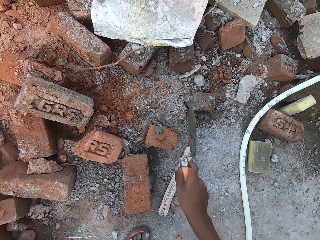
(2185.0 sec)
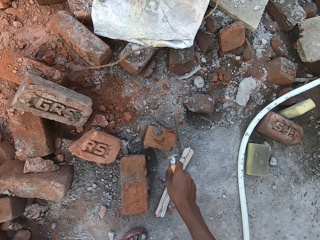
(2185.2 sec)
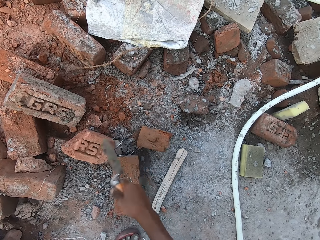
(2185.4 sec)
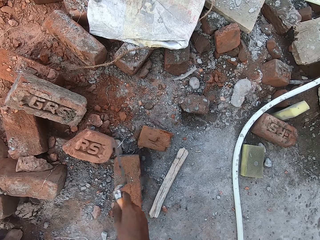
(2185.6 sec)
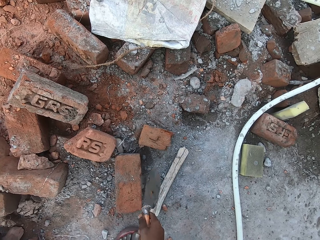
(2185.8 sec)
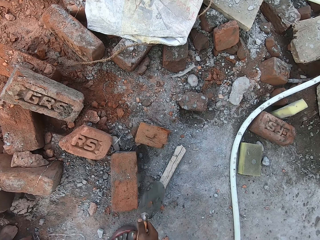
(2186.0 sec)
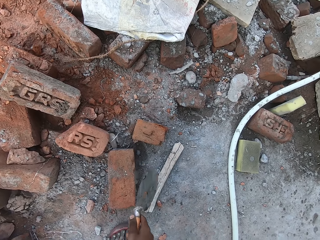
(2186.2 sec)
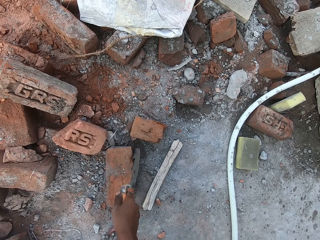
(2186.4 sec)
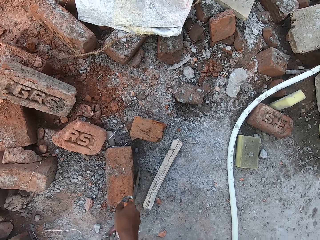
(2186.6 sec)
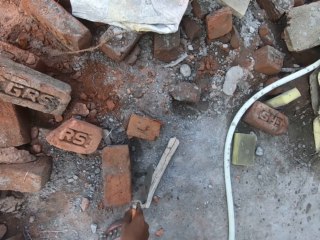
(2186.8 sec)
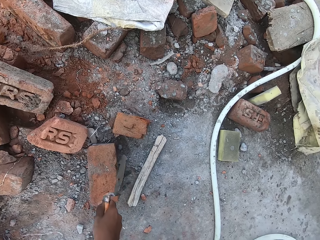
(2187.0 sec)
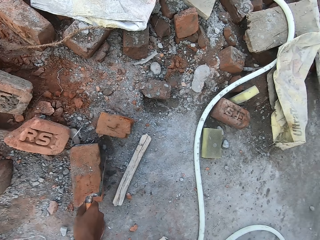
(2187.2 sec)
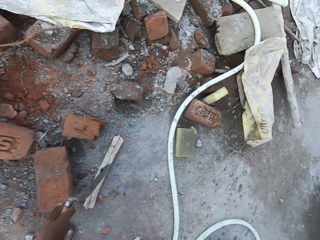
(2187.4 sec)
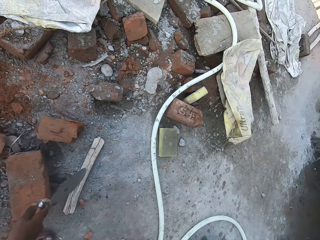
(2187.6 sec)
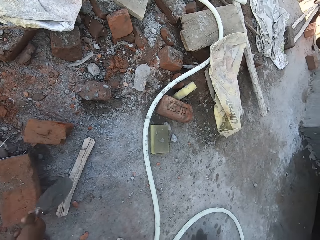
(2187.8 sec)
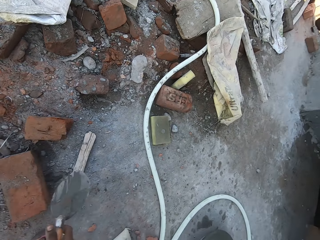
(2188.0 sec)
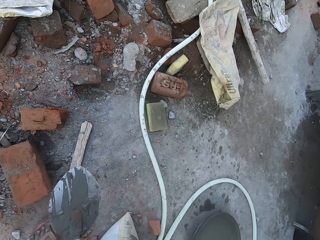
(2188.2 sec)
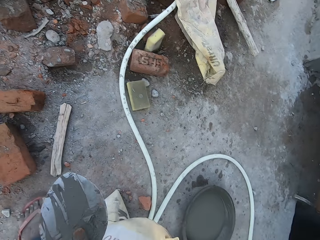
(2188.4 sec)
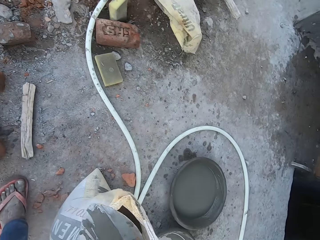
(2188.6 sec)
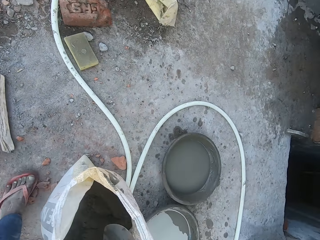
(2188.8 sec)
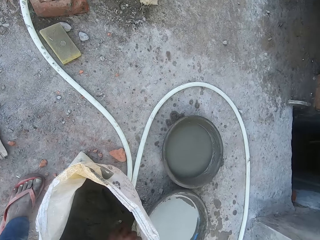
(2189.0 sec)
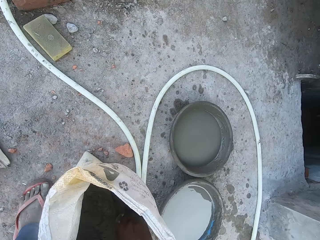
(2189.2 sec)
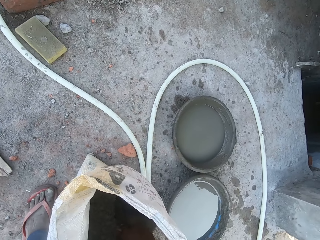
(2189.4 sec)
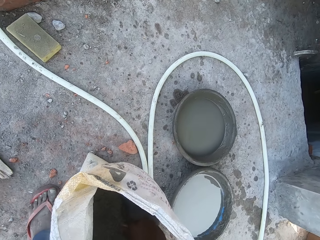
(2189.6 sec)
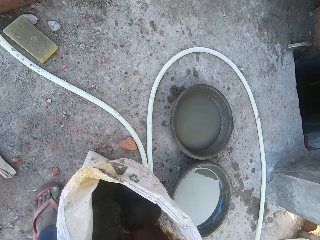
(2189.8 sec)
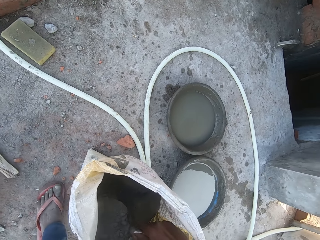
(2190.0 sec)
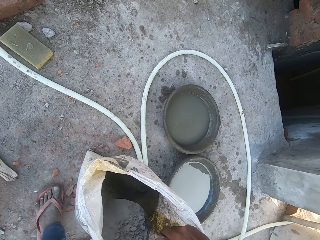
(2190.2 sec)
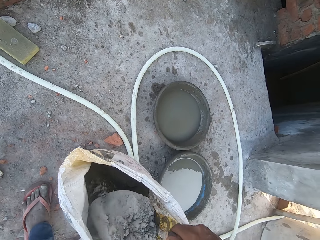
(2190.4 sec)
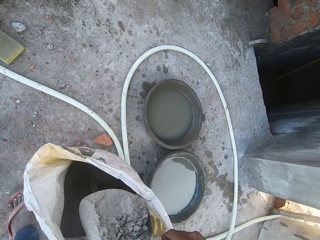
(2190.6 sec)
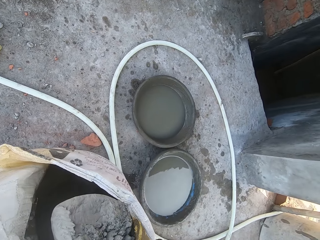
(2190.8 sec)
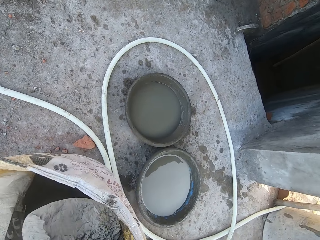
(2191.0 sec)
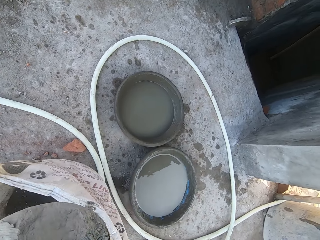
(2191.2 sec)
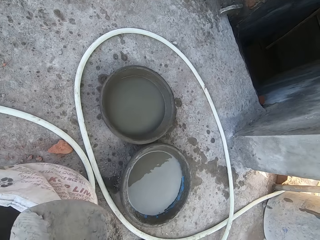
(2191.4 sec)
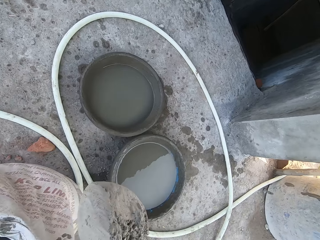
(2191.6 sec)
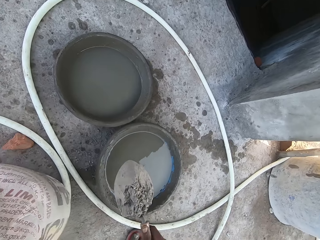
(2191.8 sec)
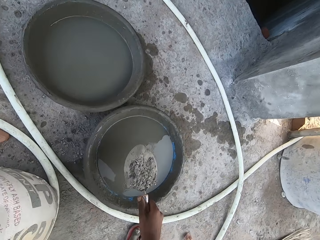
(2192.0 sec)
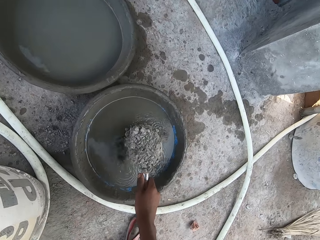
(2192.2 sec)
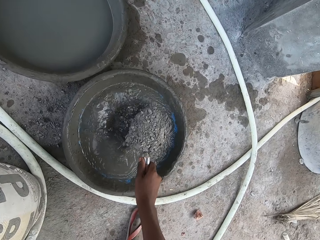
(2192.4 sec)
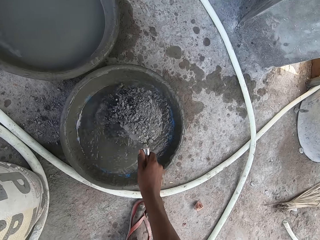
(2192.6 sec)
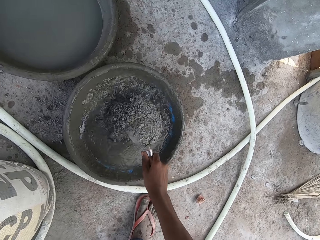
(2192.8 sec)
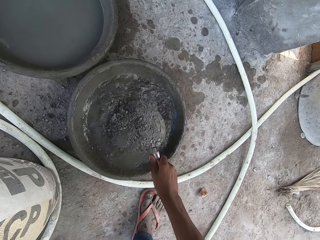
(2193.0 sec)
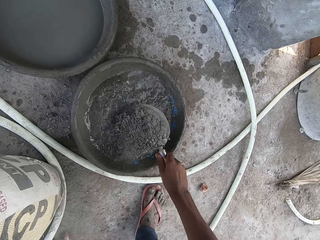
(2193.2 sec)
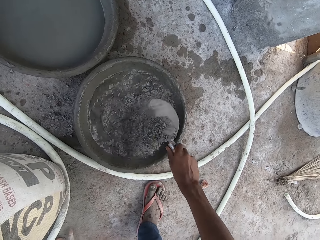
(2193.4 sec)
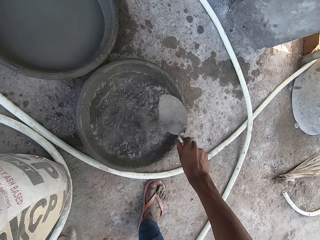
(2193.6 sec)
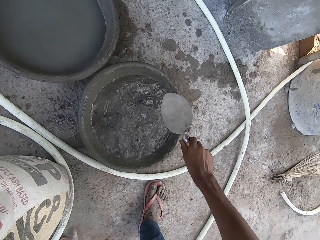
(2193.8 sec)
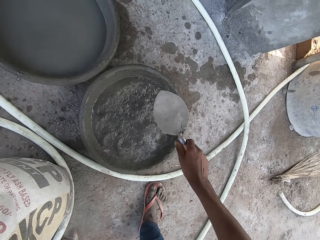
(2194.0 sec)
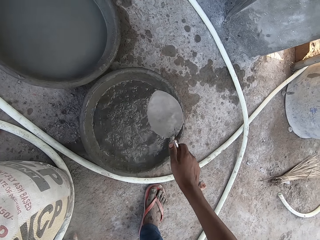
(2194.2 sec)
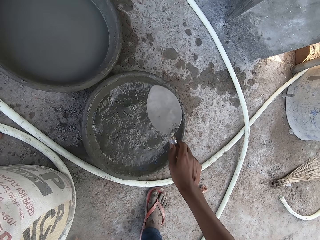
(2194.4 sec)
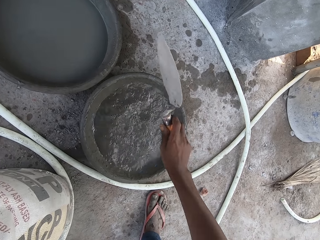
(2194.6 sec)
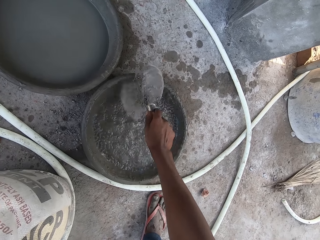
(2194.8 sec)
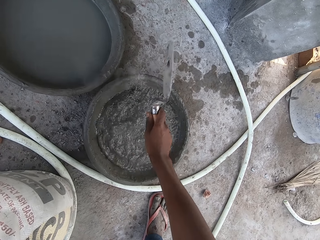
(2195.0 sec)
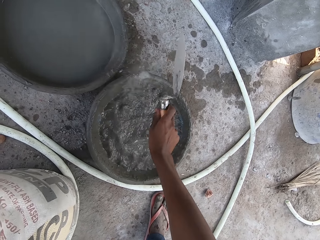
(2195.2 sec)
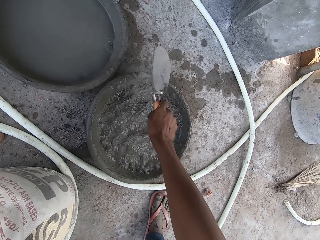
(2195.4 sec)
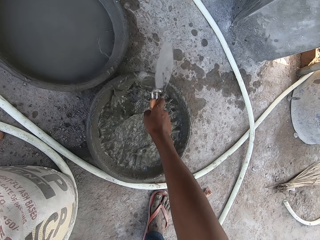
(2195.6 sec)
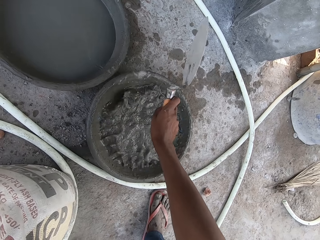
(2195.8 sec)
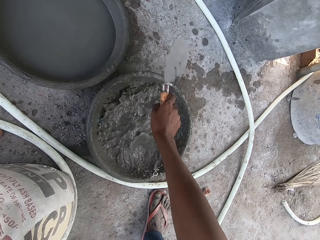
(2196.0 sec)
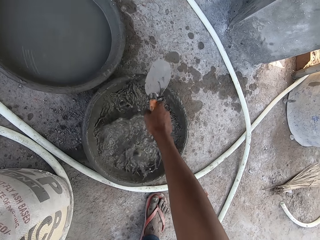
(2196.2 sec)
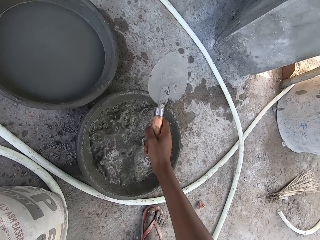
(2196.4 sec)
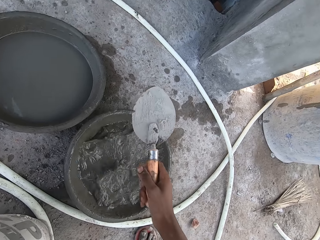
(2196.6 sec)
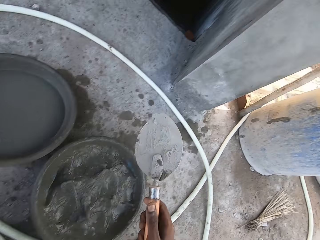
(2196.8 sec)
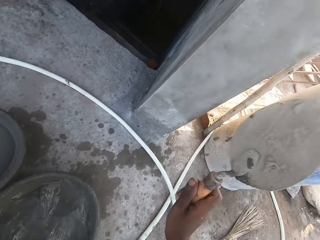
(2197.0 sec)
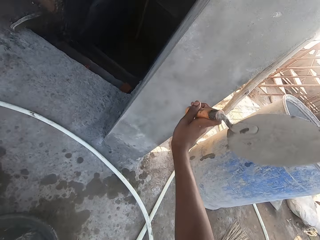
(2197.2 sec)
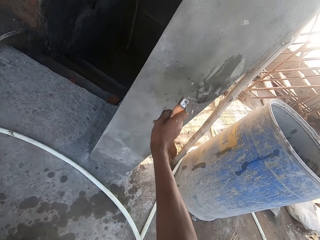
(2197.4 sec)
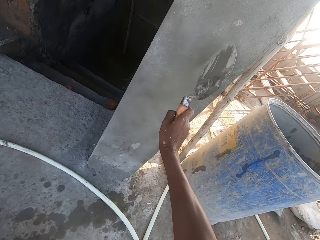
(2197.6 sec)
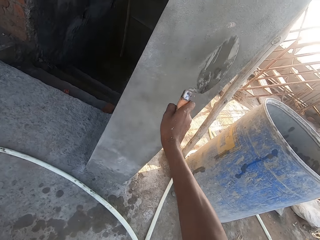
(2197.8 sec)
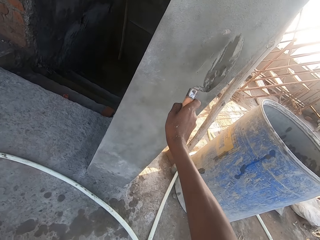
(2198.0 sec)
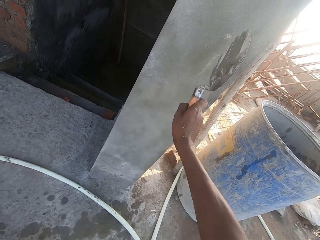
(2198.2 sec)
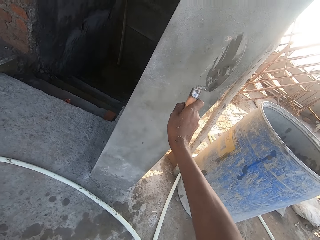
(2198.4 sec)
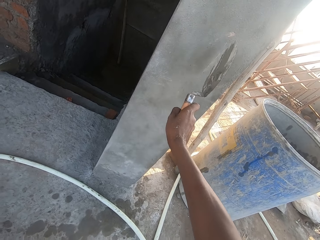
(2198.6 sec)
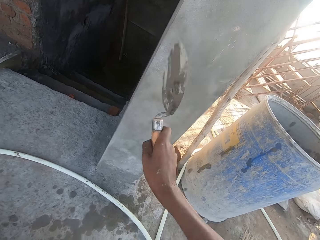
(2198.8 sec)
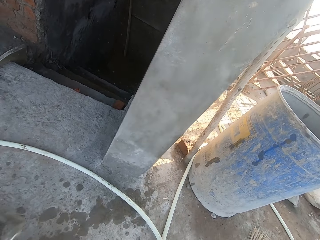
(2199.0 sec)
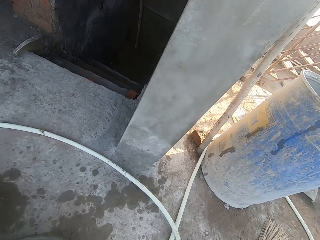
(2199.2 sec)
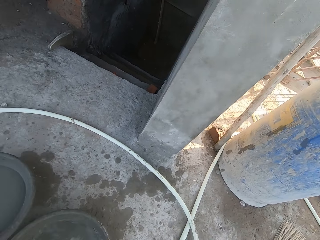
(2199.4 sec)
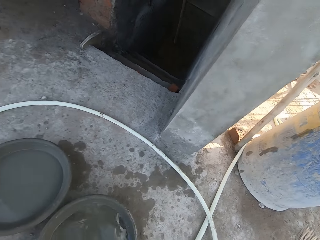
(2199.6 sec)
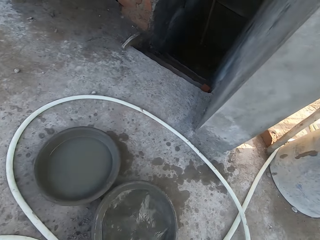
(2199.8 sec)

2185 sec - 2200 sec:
The camera wearer packs cement from the bag with the hand trowel in his right hand. He pours the cement into a bowl of water on the ground with his right hand. He hits the hand trowel on the edge of the bowl with his right hand. He hits the hand trowel on a wall with his right hand.

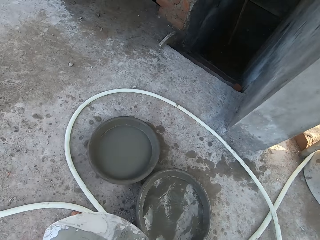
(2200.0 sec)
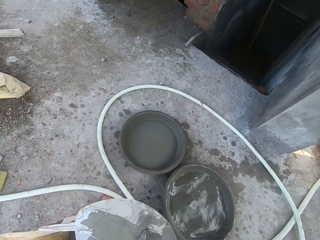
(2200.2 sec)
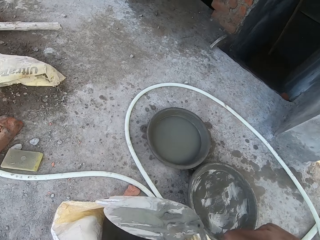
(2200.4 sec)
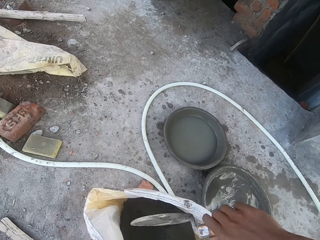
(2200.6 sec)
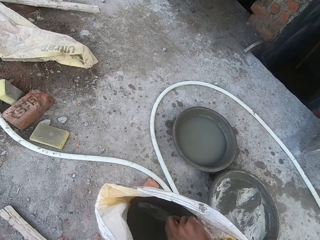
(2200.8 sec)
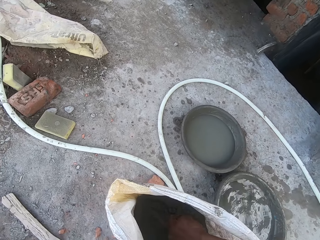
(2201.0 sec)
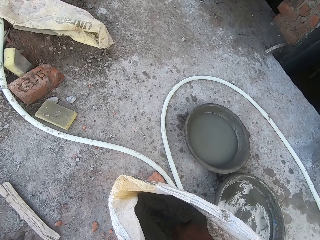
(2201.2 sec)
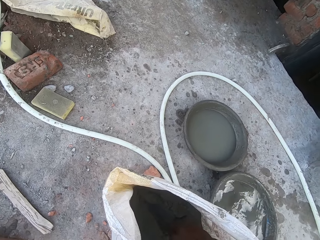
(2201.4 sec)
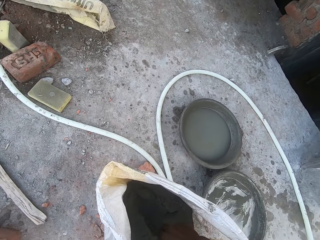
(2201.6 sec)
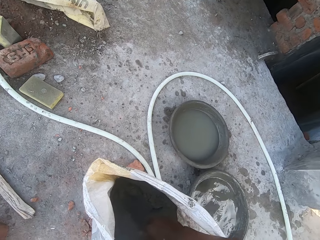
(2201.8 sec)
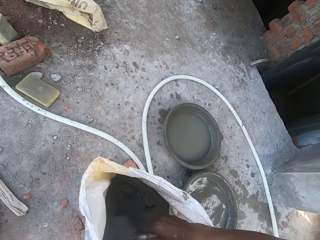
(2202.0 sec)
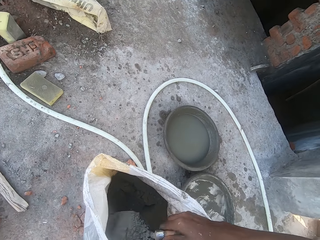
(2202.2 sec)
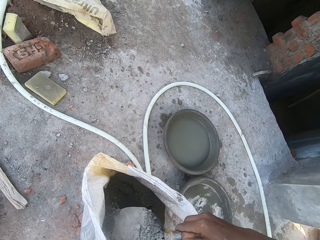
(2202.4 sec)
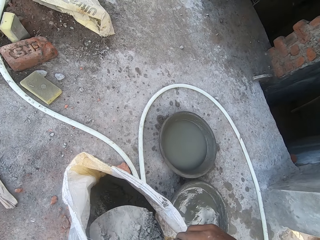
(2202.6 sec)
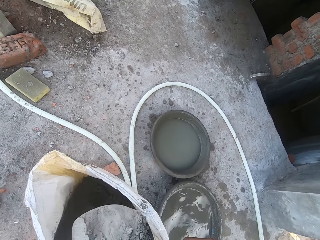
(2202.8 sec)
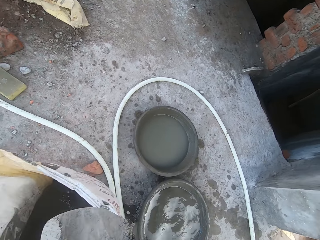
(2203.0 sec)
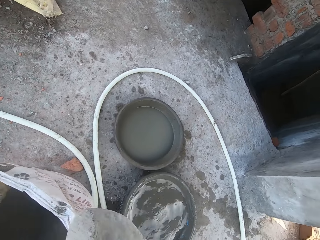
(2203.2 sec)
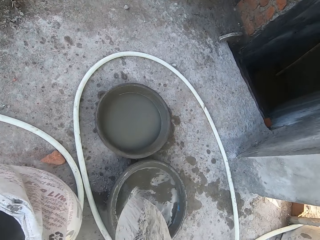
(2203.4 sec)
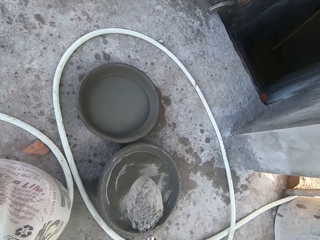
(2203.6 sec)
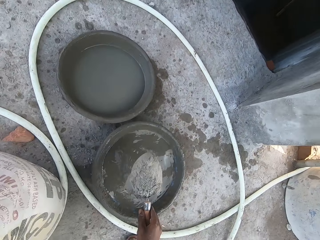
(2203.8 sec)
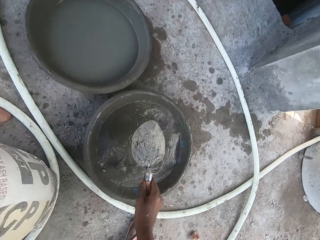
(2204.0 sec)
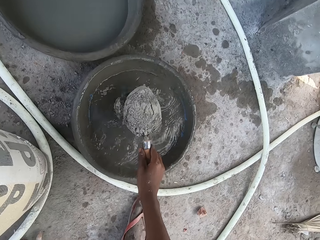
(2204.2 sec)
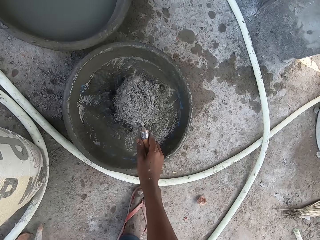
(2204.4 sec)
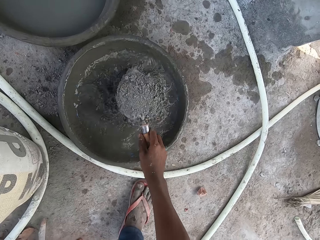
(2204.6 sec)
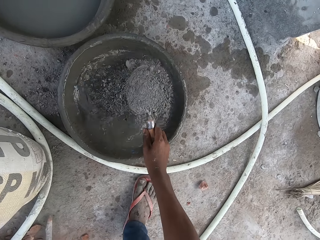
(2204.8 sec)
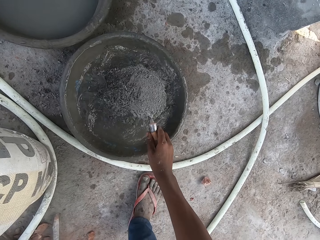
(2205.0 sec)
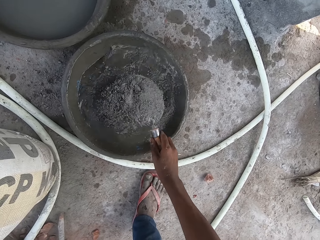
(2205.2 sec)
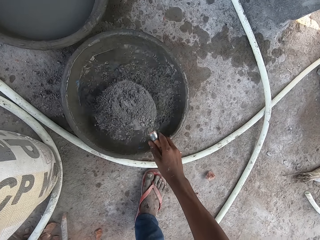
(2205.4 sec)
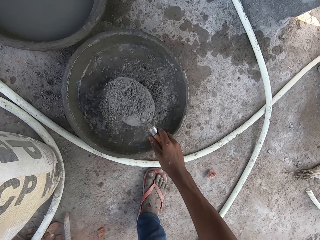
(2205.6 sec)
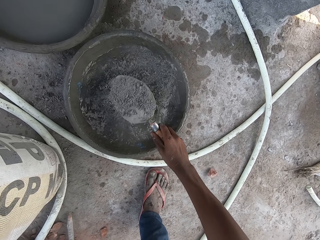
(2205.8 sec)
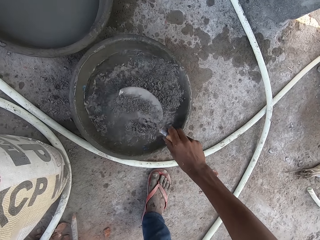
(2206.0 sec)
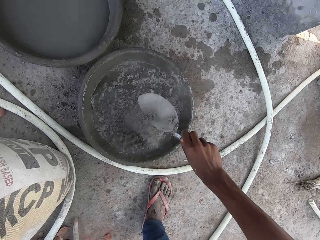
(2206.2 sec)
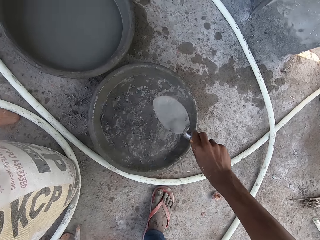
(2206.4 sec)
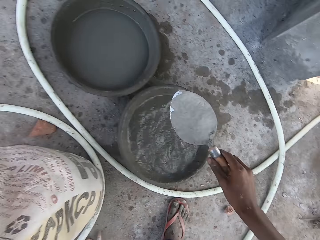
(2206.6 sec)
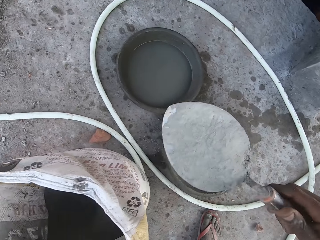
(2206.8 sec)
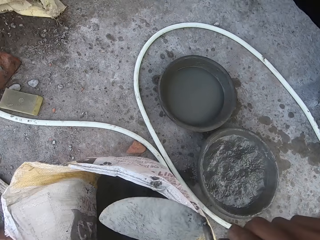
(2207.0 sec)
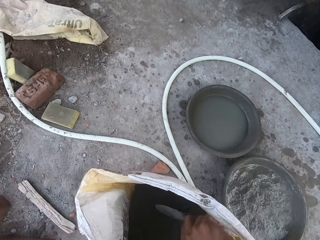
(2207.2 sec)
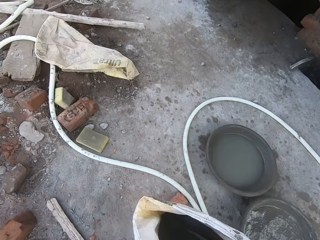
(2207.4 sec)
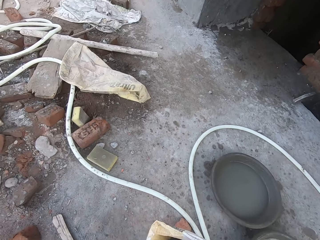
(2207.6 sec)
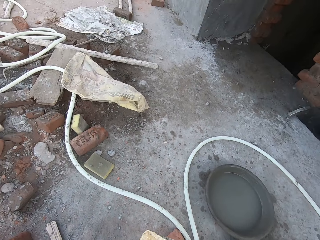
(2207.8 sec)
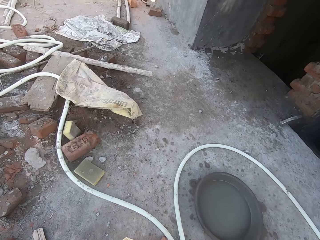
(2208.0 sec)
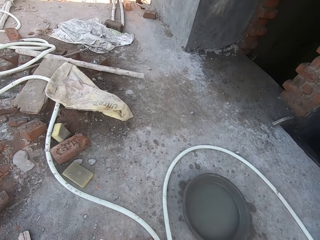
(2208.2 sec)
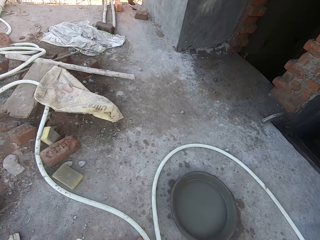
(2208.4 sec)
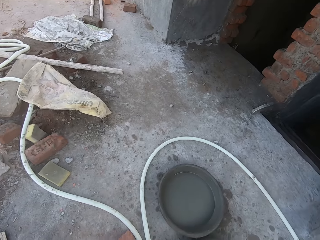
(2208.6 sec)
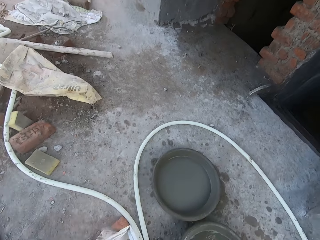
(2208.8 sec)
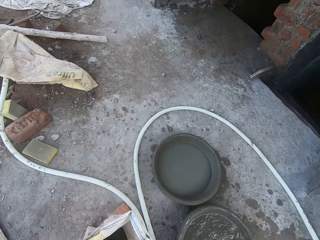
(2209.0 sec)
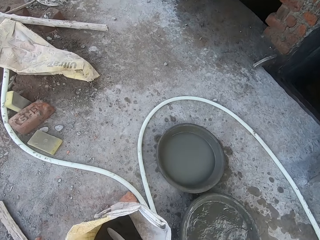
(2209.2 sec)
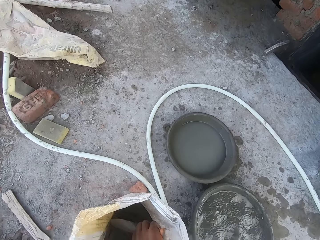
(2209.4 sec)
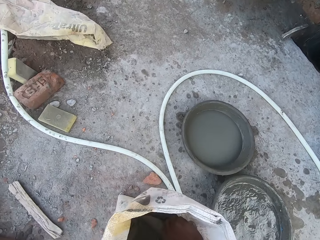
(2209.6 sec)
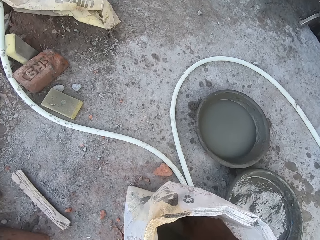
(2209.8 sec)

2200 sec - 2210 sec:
The camera wearer packs cement from the bag with the hand trowel in his right hand. He pours the cement into the bowl of water on the ground with his right hand. He packs cement from the bag with the hand trowel in his right hand.
